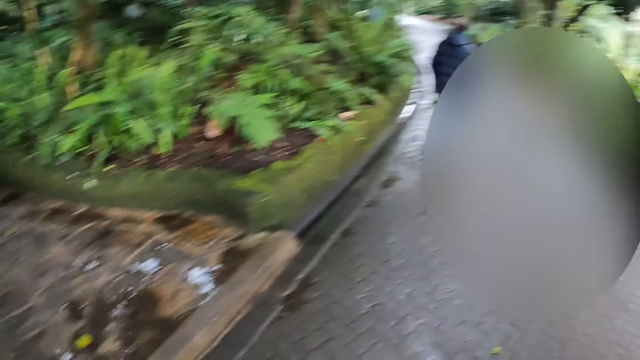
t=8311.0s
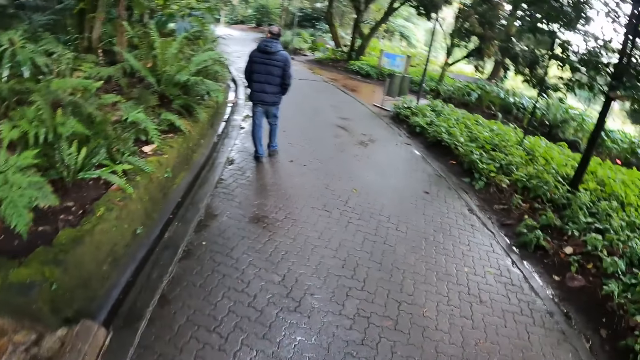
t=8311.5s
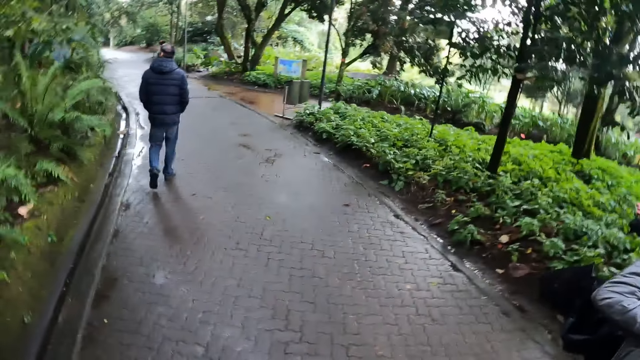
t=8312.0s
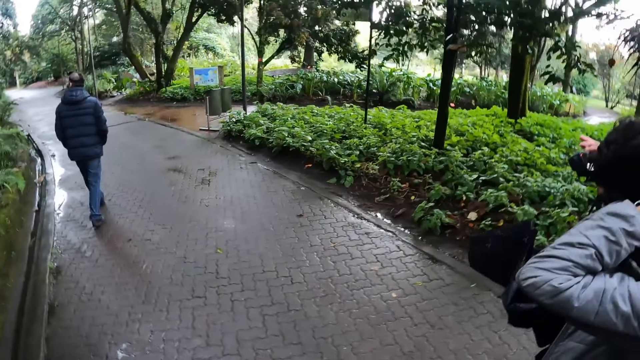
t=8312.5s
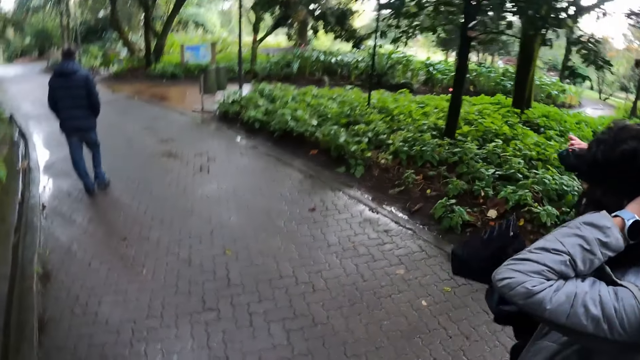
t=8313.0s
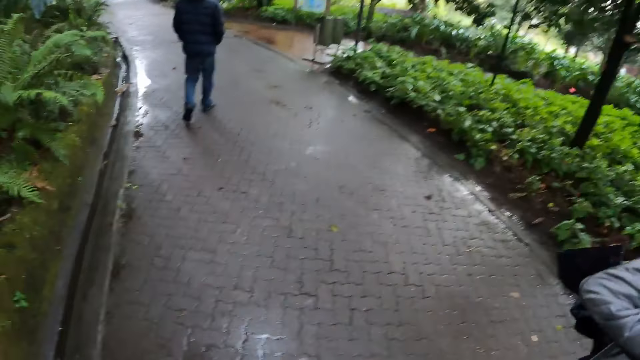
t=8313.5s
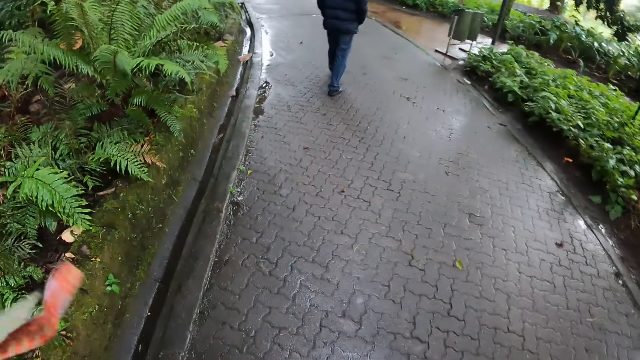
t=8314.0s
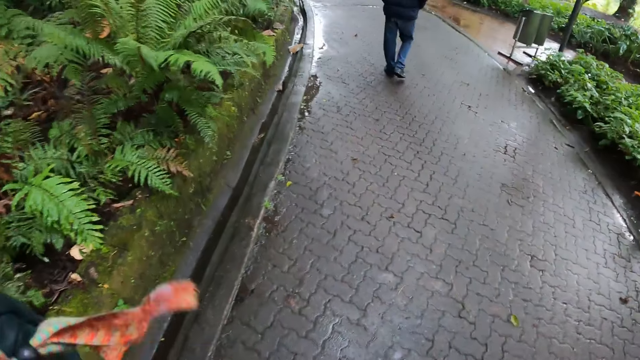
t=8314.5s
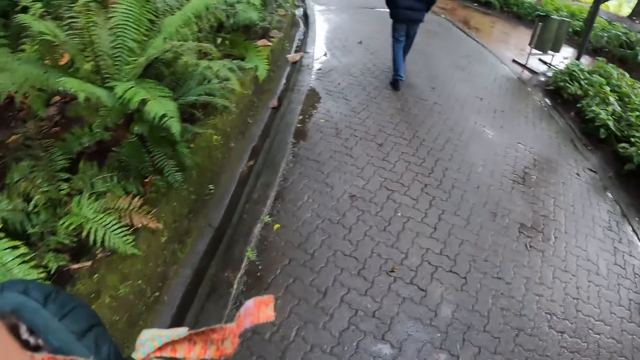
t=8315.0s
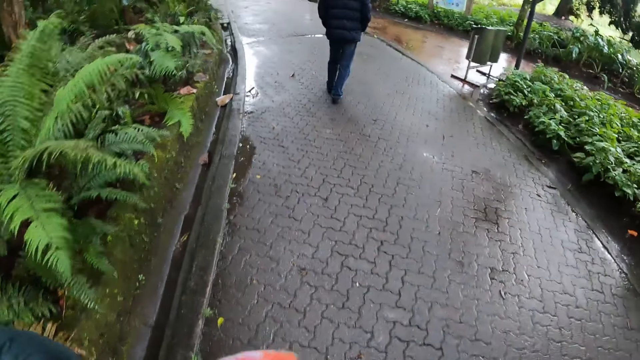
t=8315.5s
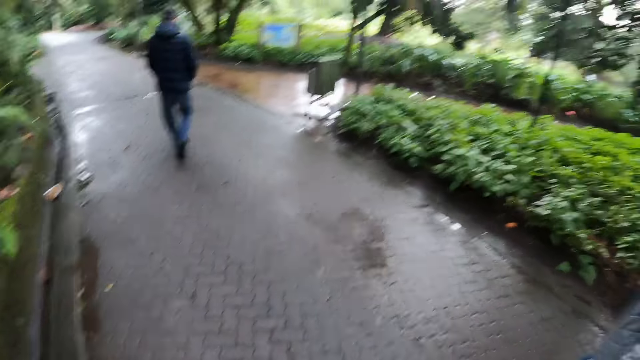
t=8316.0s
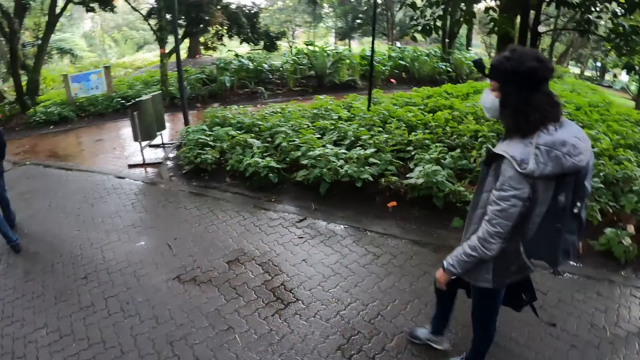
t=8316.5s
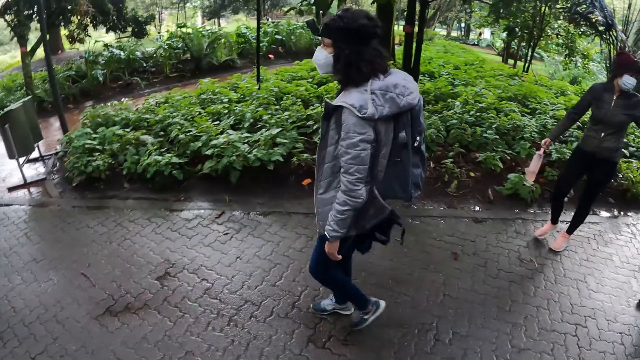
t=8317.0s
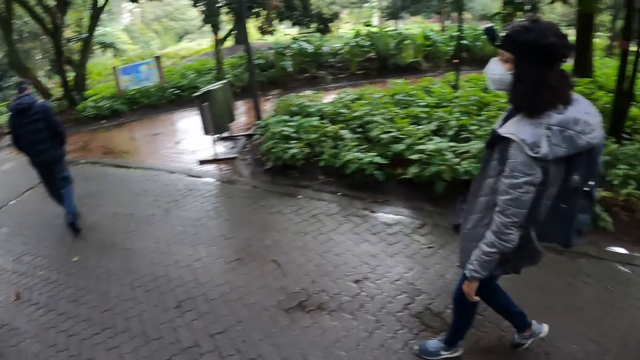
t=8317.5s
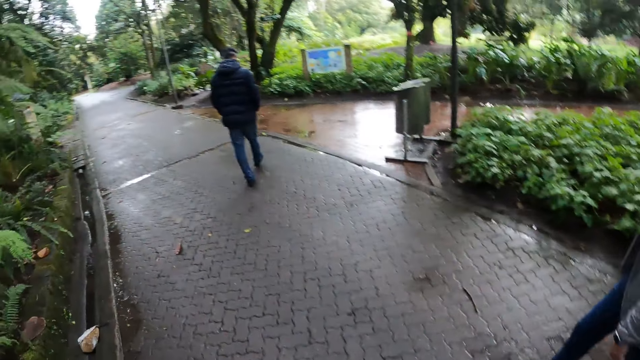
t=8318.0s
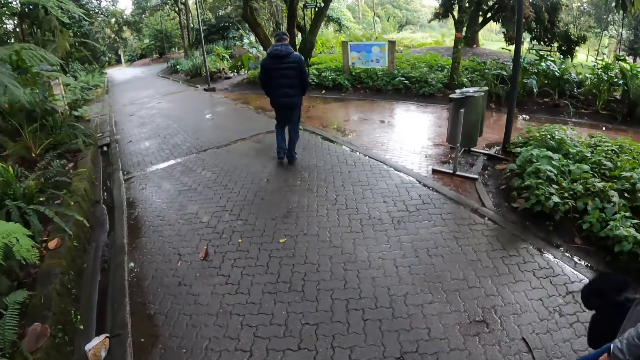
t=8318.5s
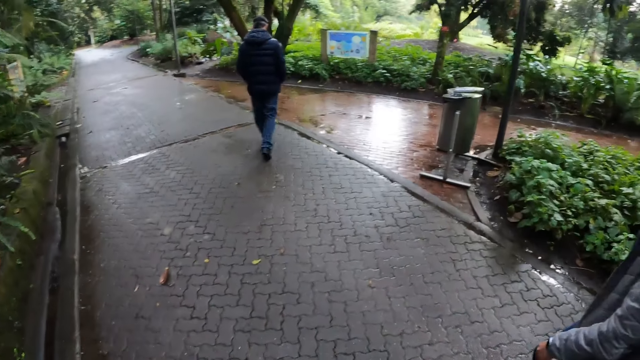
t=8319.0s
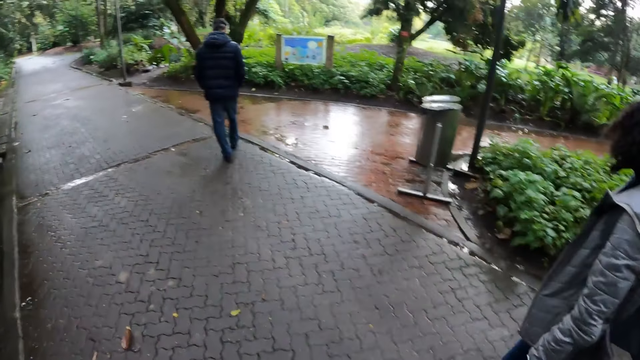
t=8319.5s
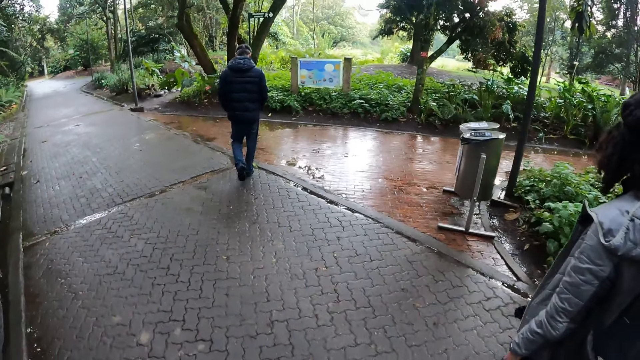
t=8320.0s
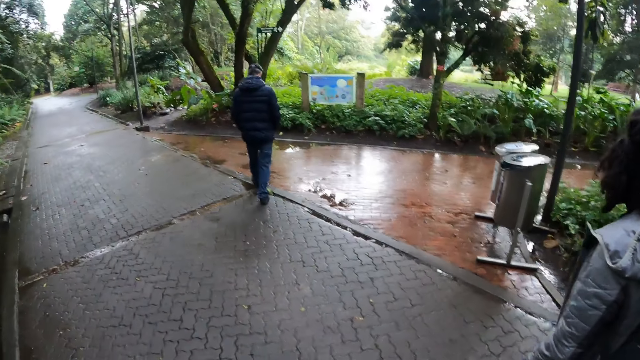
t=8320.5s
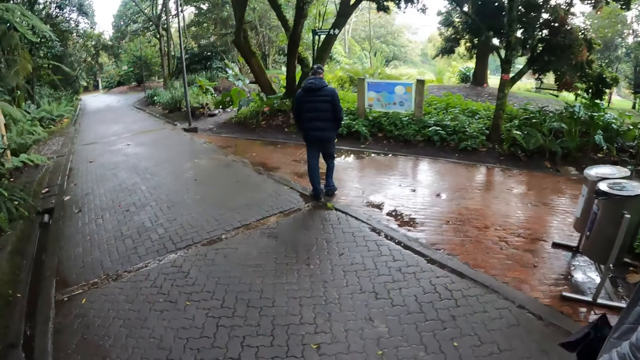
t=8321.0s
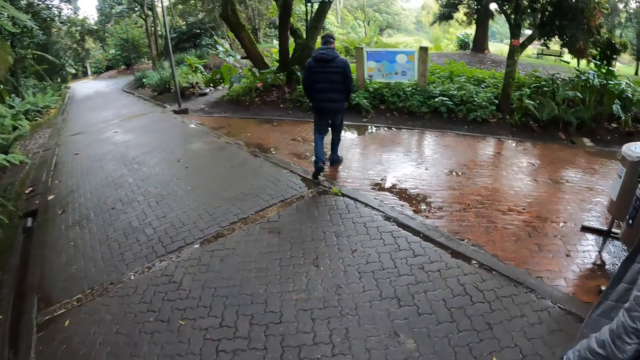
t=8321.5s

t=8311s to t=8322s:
A woman adjusts a camera on her head. The camera wearer fixes a camera on their head. The woman walks around. A man walks around.

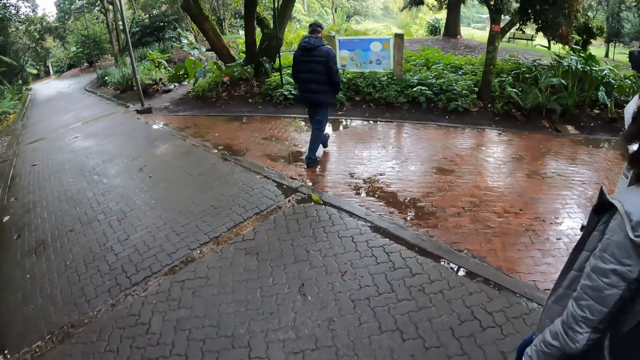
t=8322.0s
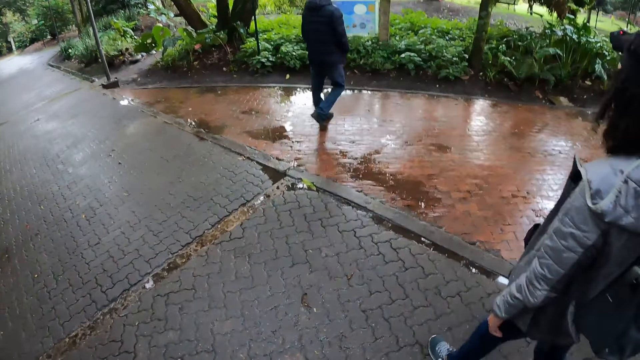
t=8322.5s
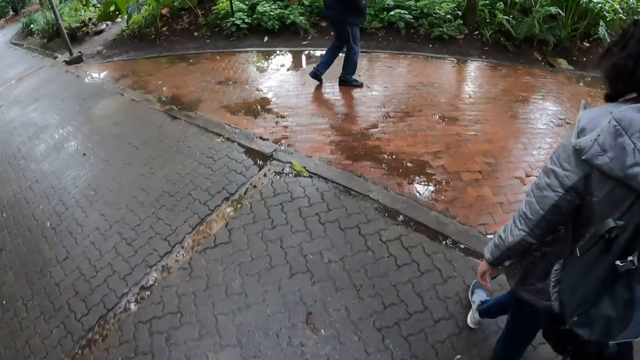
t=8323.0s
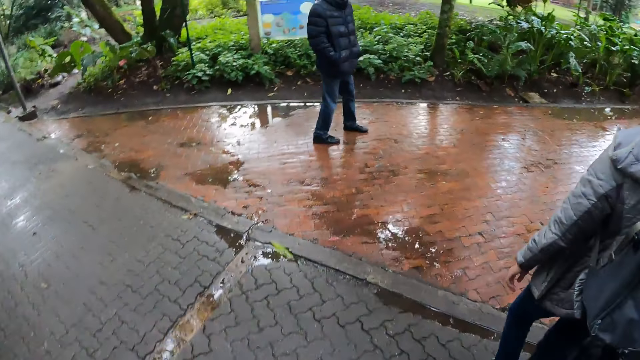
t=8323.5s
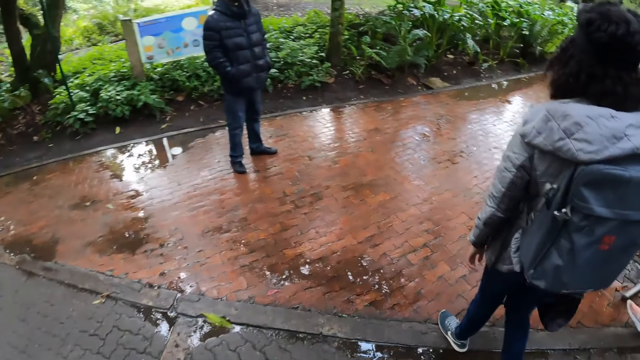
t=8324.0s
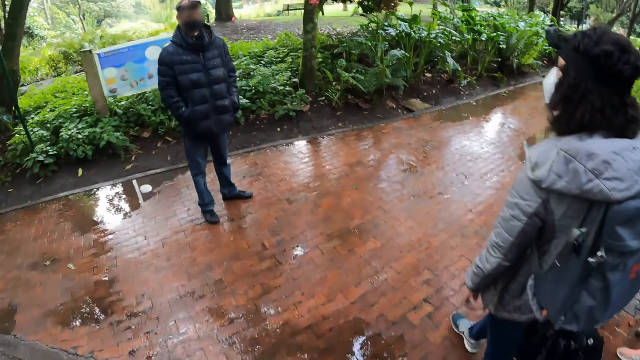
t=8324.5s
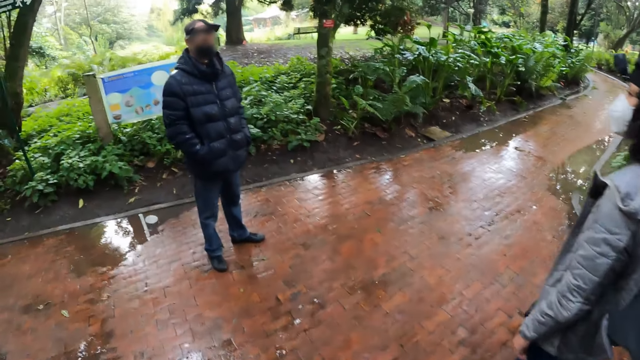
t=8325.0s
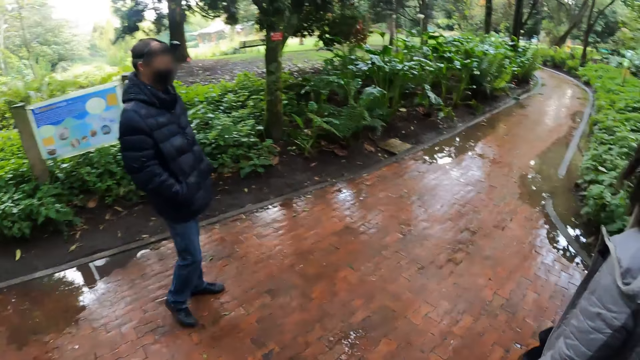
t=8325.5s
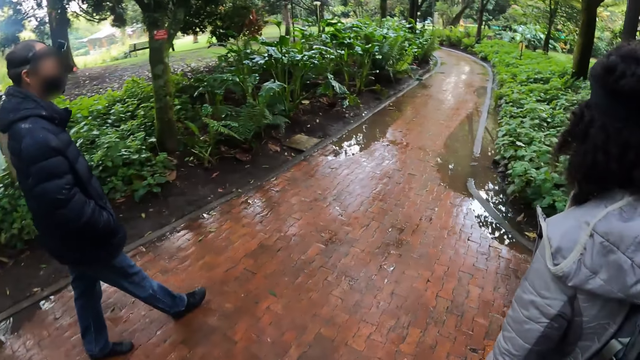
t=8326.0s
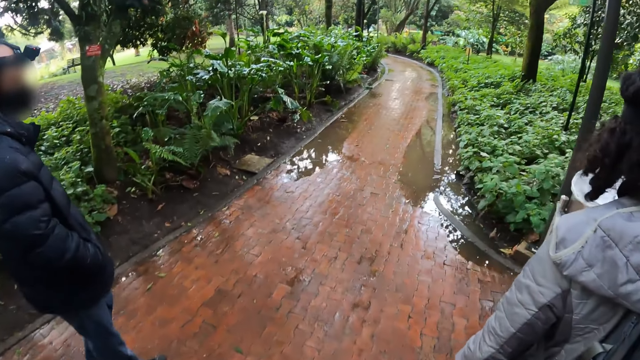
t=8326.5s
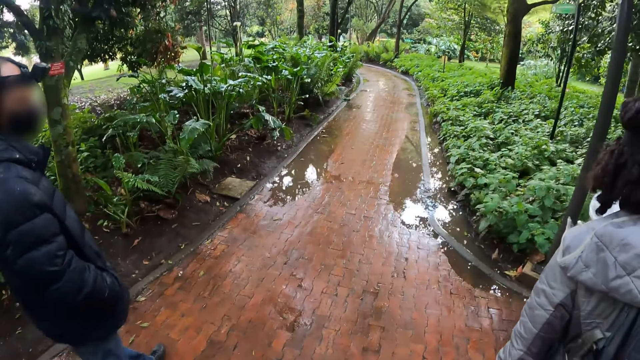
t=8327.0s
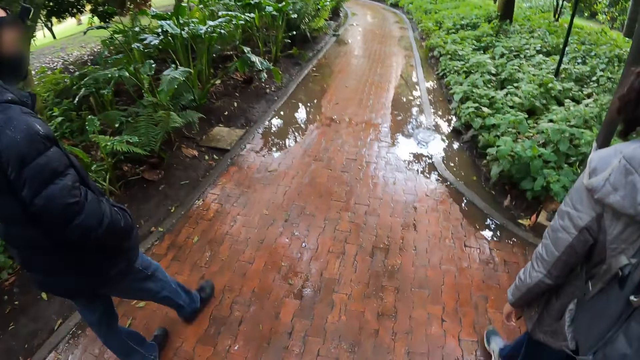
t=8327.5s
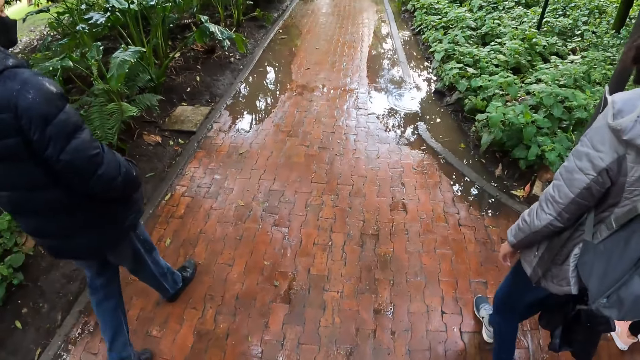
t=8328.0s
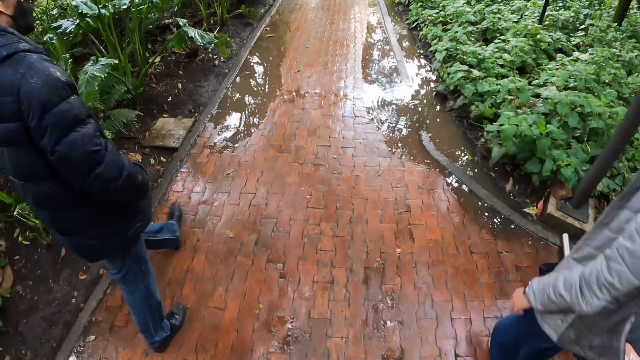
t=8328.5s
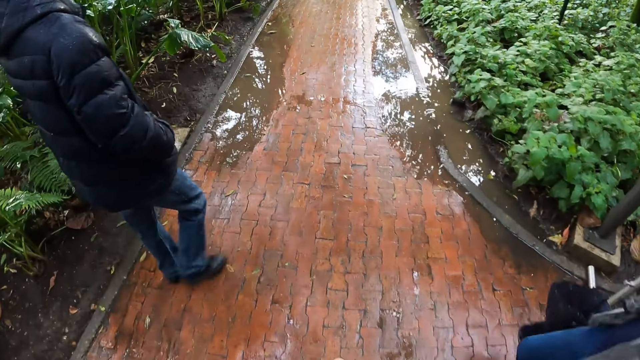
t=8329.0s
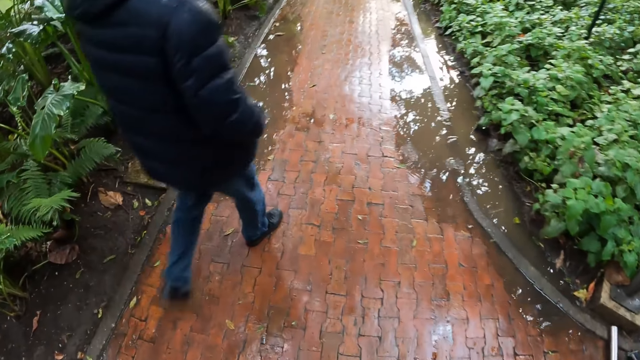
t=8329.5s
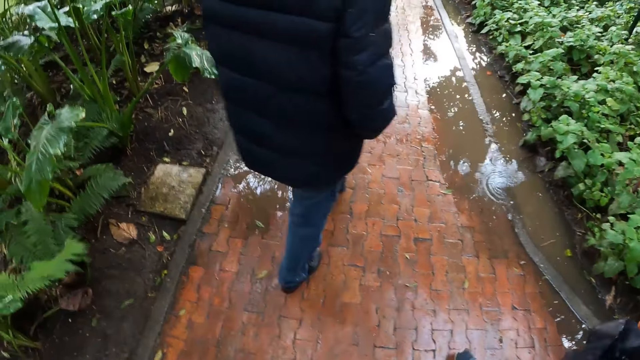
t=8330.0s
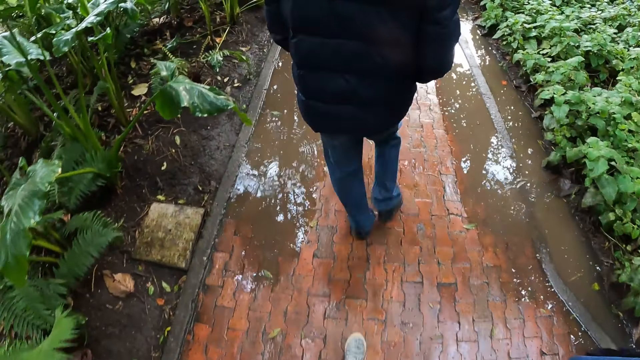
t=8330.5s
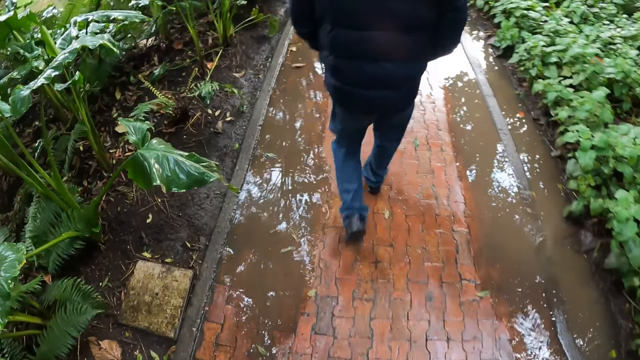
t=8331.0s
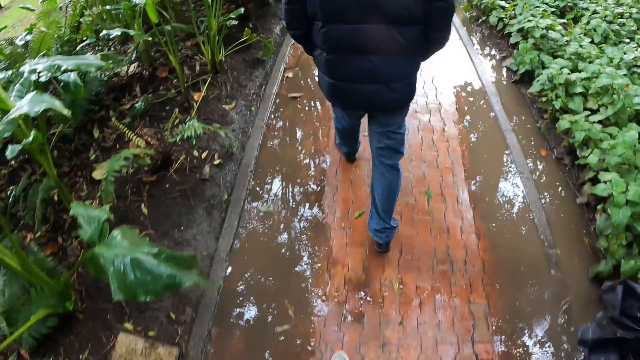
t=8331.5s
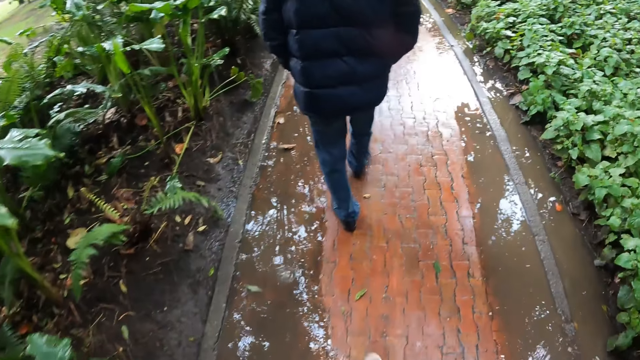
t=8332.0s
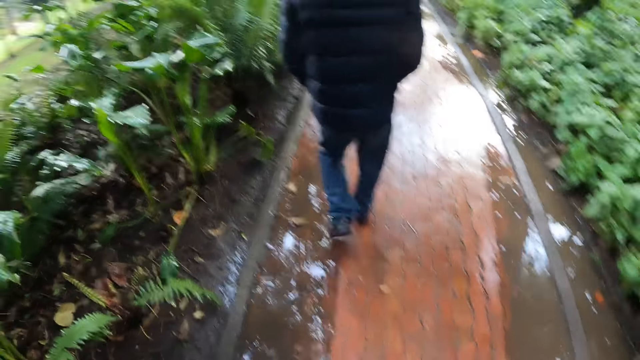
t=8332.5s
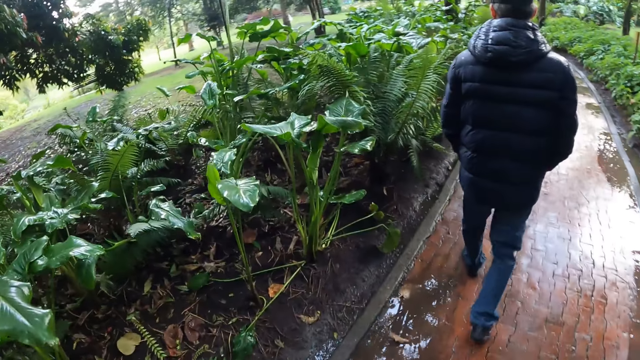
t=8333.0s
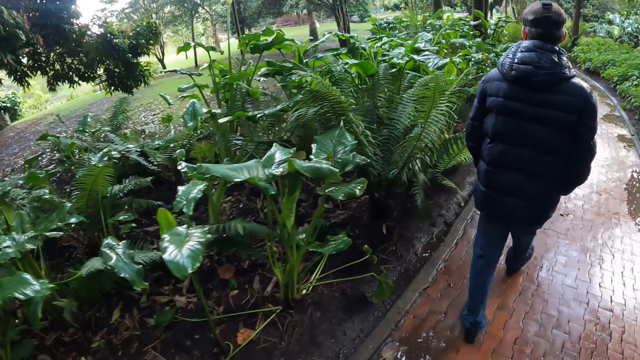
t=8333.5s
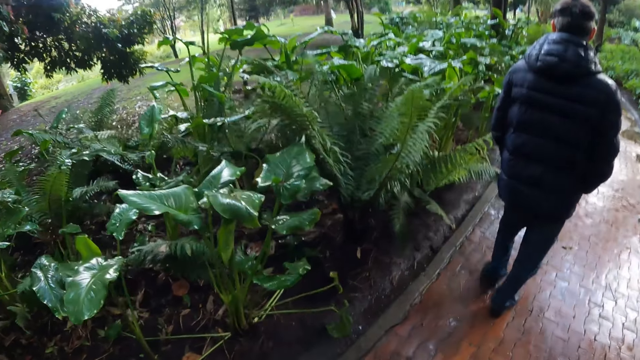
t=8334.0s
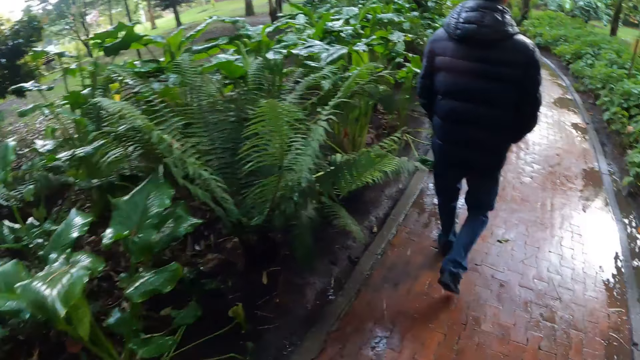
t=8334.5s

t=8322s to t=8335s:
A man looks around. The man walks around. A woman walks close to the camera wearer.
